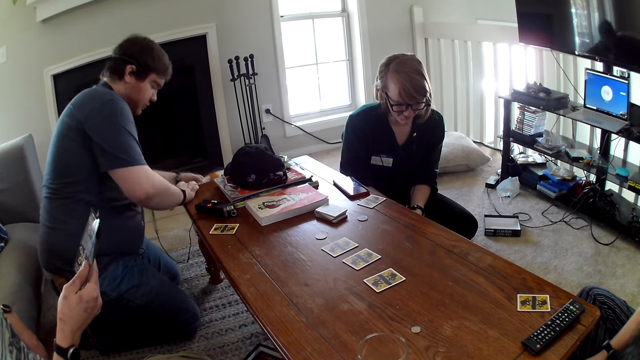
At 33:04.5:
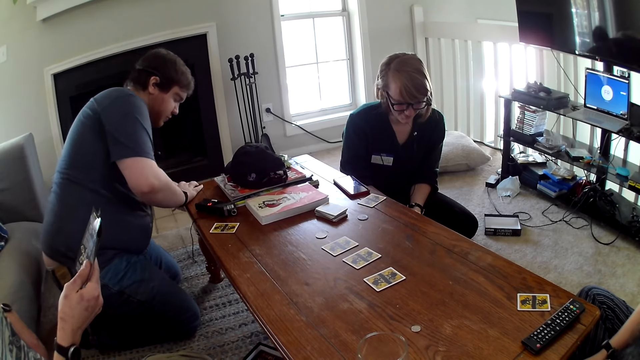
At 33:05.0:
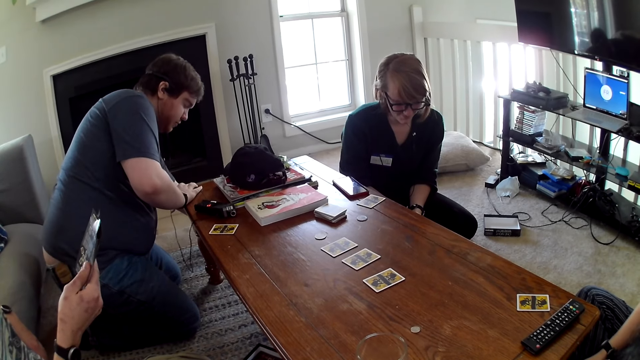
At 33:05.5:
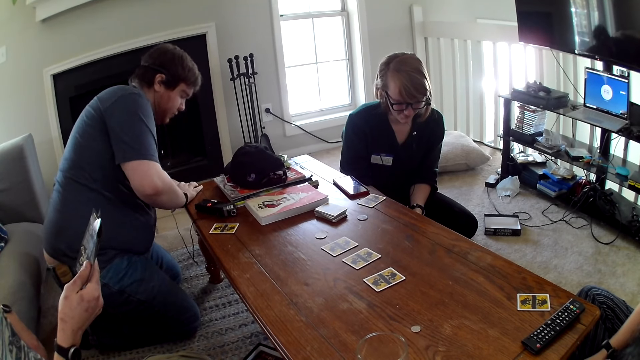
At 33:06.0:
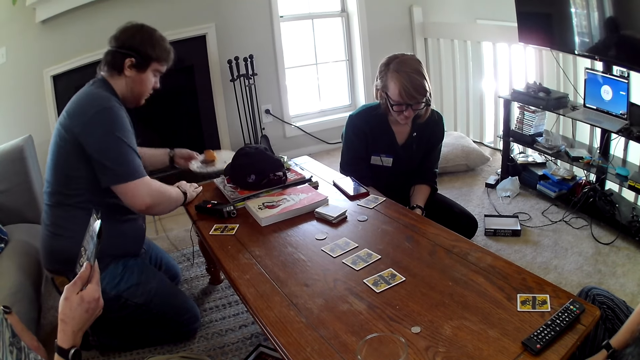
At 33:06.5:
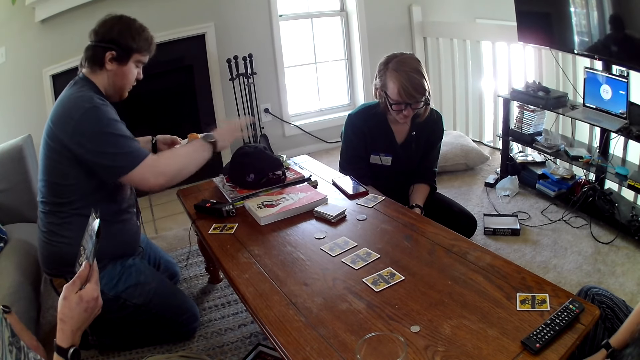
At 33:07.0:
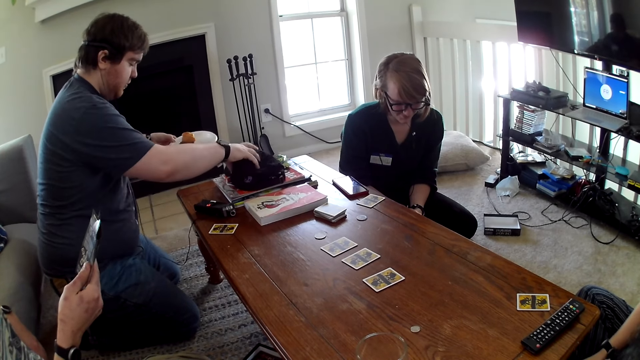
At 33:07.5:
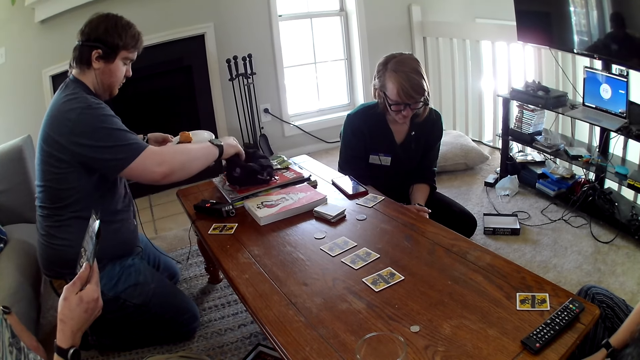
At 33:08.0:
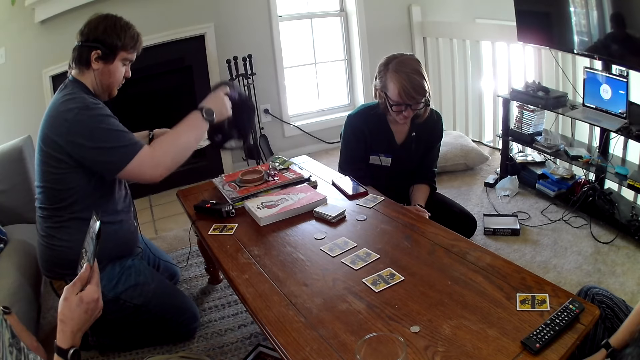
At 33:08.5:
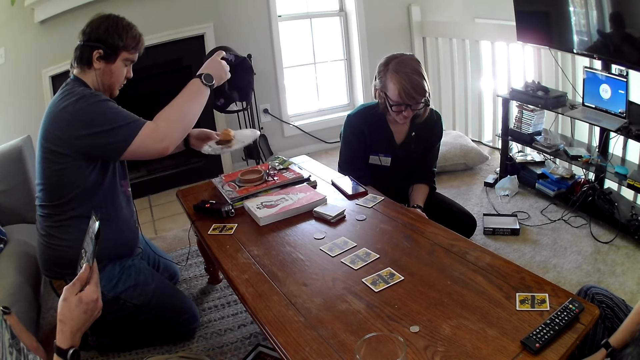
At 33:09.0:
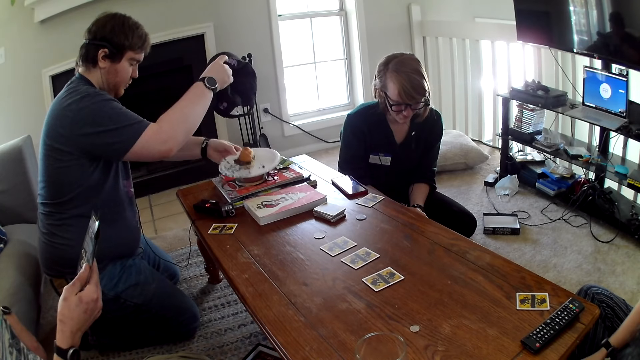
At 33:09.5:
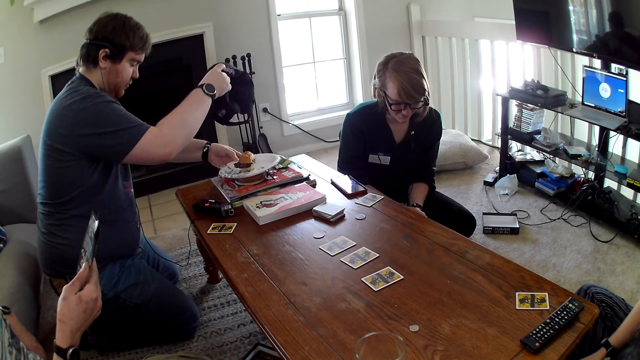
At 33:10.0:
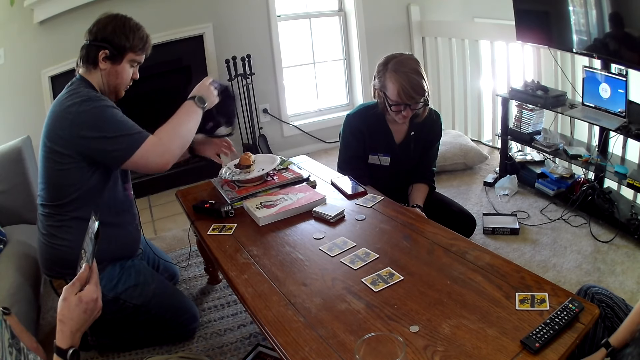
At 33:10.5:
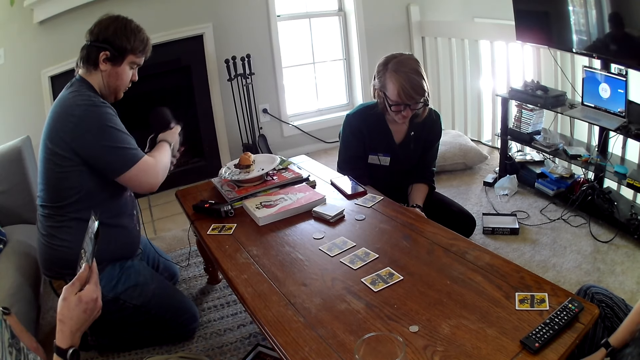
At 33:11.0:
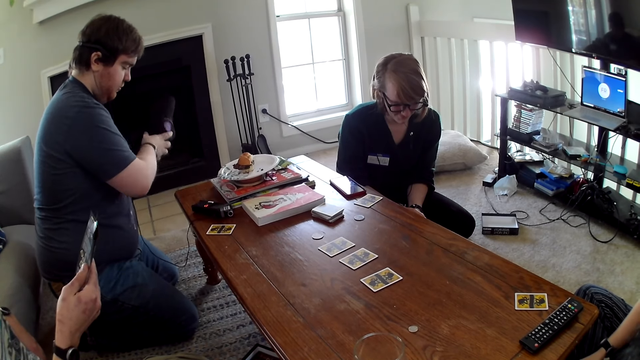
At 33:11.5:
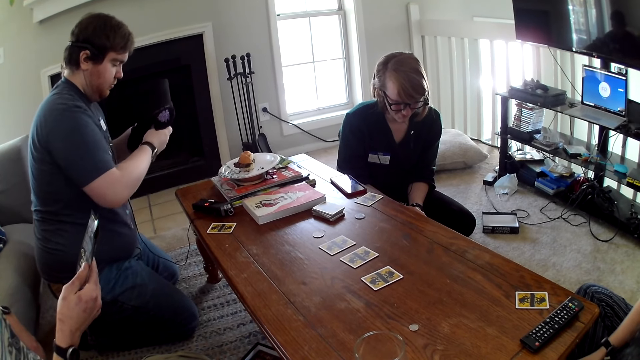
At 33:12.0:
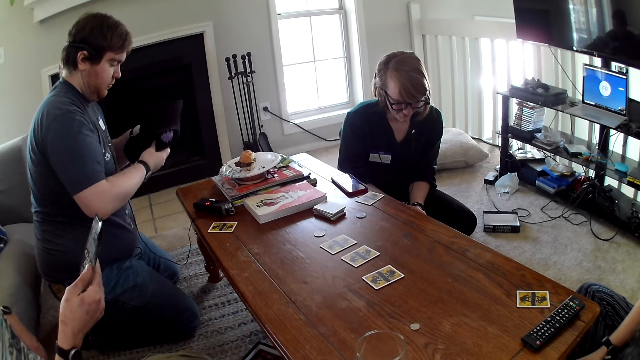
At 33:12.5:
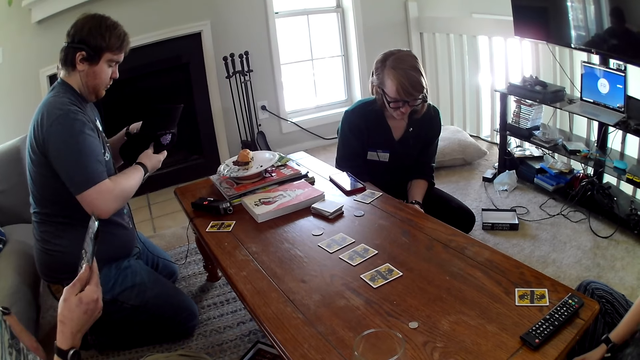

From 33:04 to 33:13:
A man puts the plate down. Another man reads the paper. The first man puts the plate on the table.

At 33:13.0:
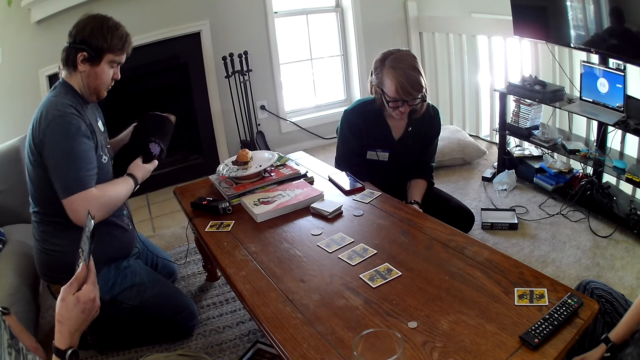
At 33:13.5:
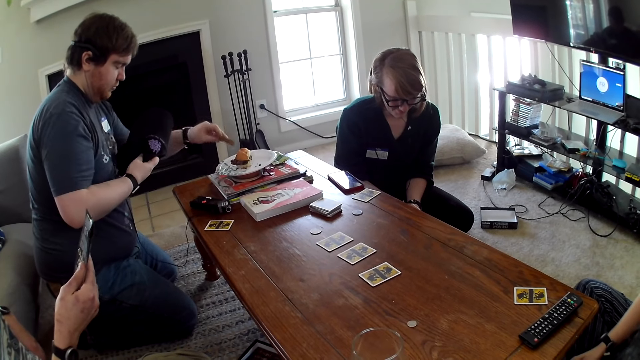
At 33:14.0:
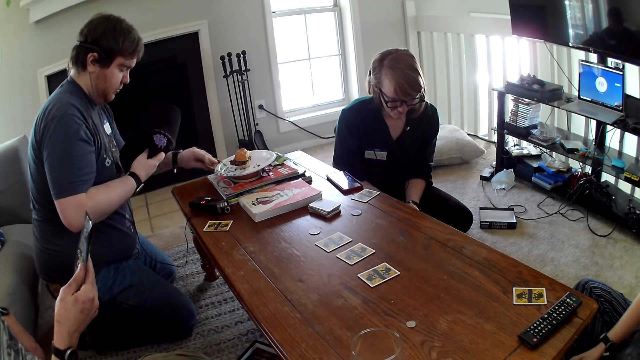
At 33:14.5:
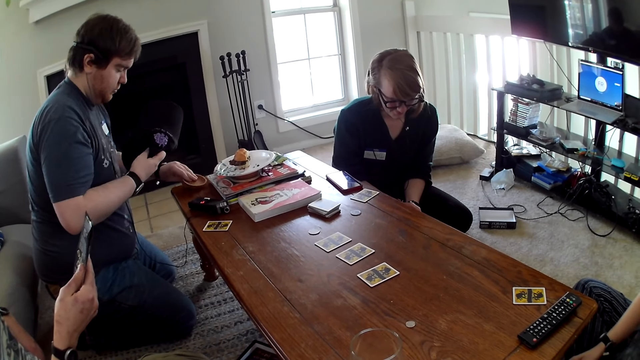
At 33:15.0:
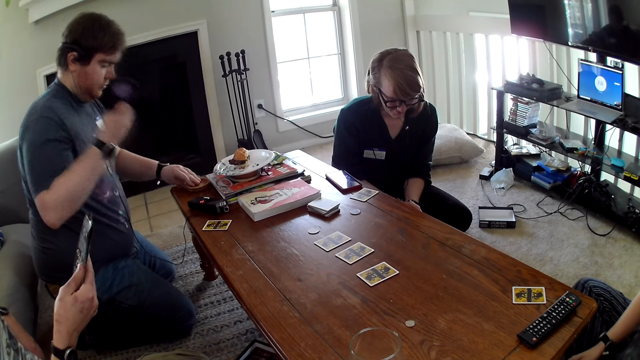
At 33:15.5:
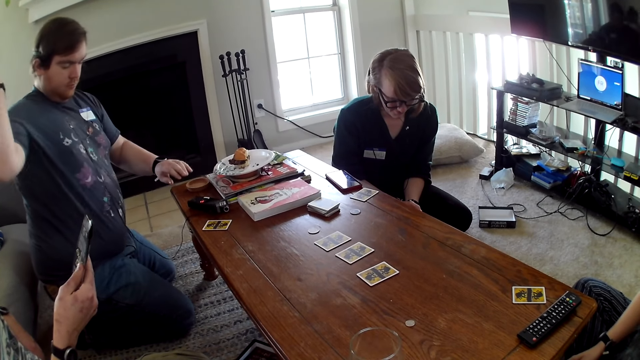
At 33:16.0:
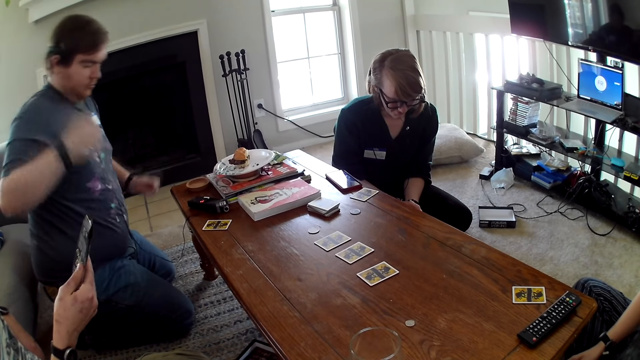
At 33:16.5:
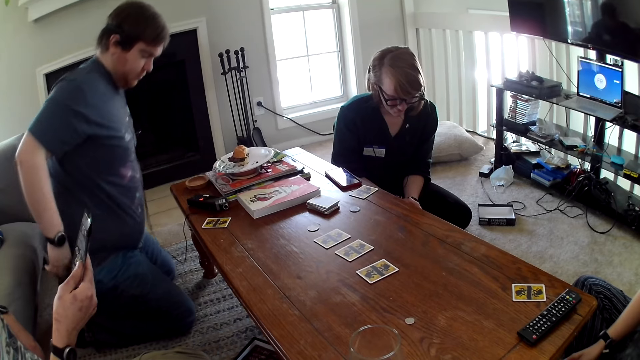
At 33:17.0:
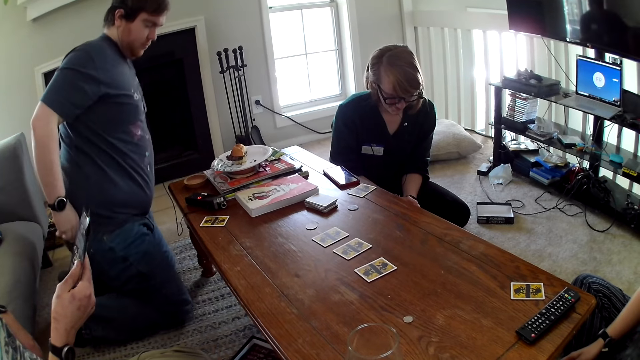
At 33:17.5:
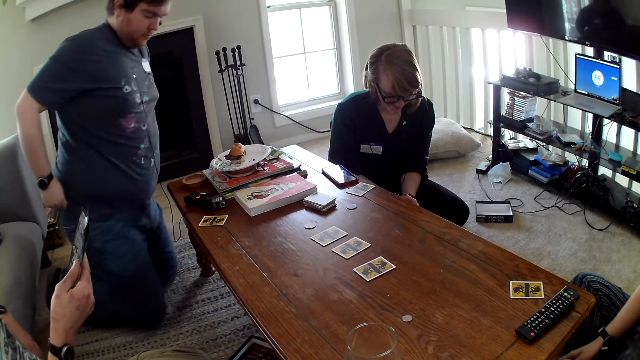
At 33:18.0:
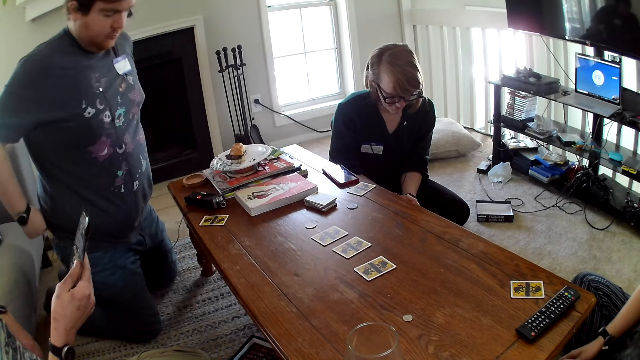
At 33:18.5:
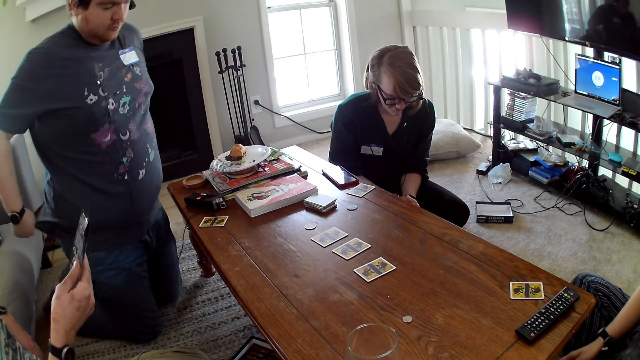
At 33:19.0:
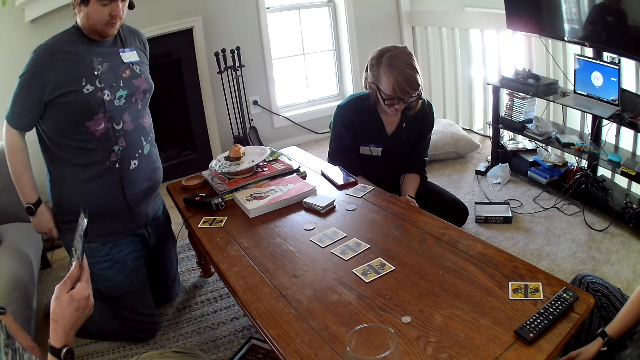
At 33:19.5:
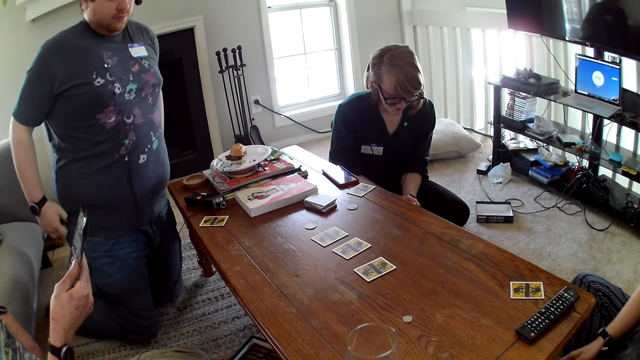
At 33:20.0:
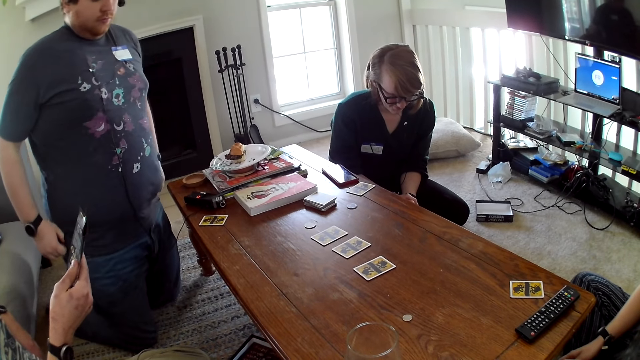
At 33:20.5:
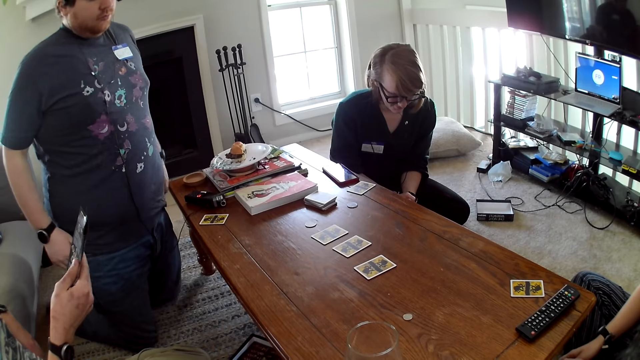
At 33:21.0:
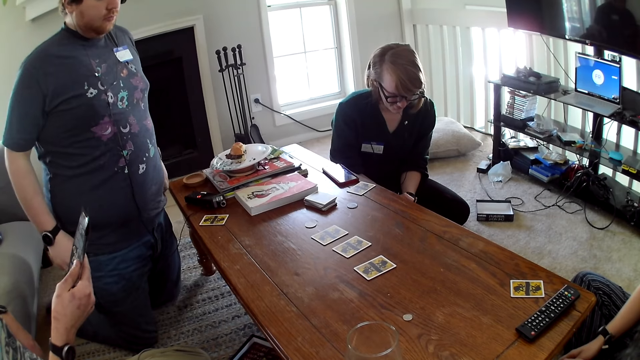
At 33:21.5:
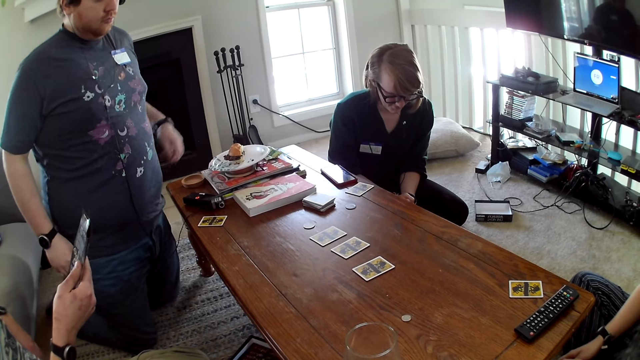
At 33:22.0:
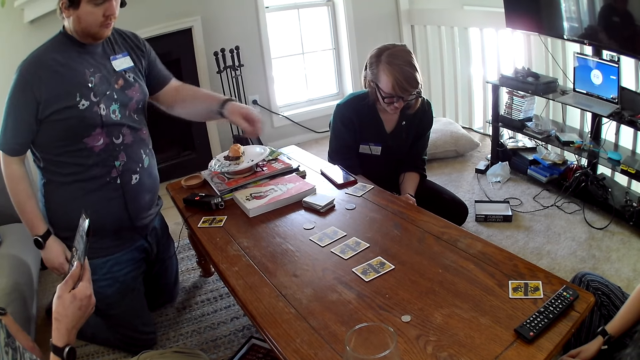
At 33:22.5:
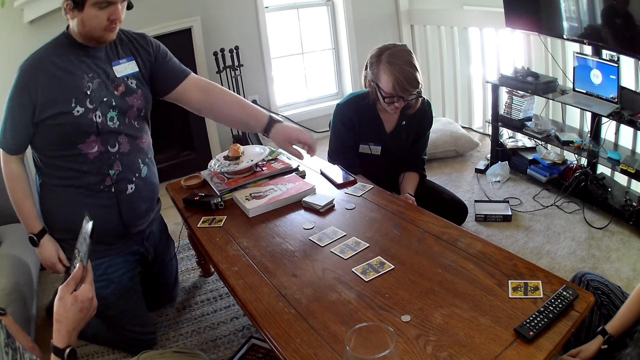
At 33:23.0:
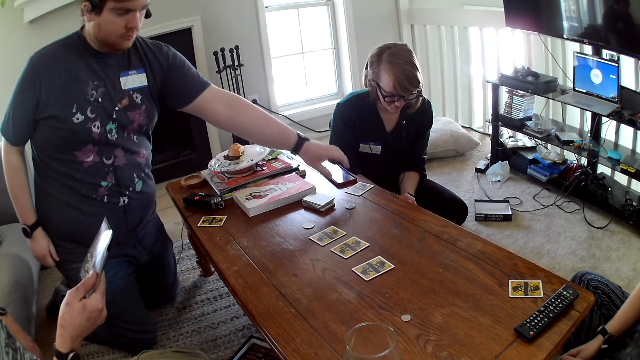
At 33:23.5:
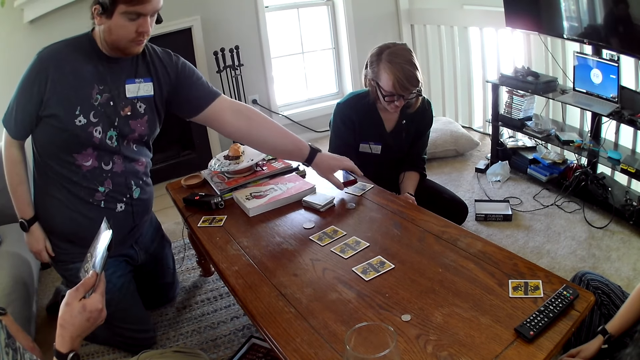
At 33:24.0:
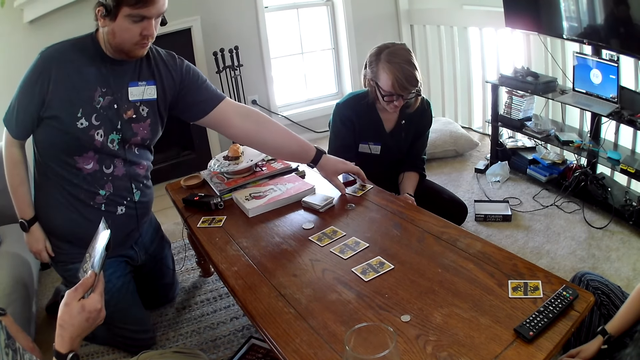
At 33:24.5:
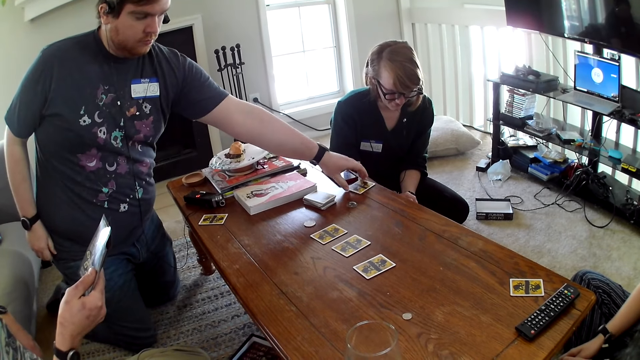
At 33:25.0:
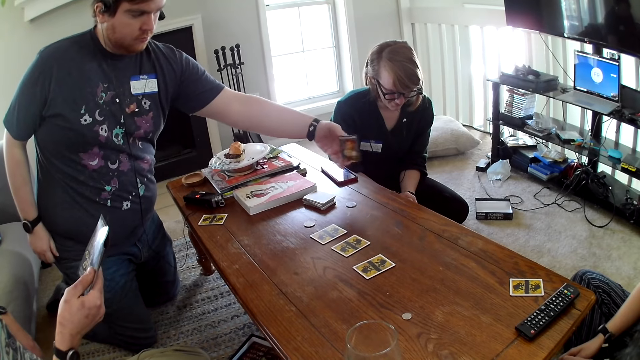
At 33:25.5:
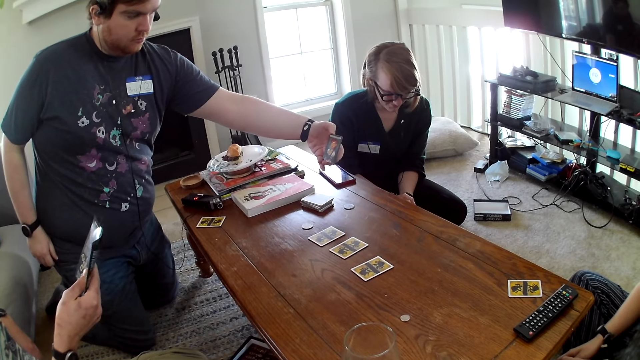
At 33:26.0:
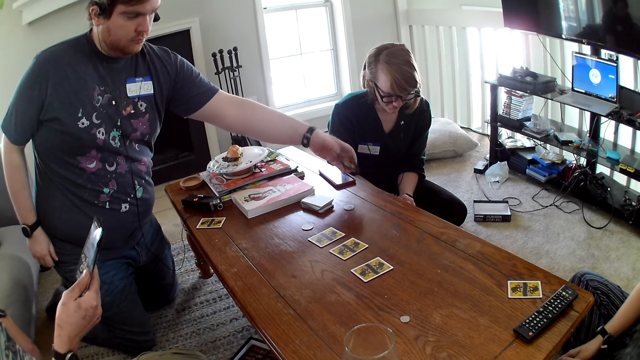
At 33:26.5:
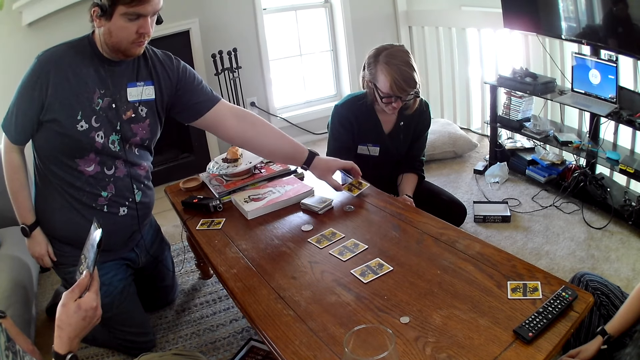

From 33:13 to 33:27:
A man reads the paper. Another man throws the cap on the seat. The other man picks up the card from the table and looks at the card.
